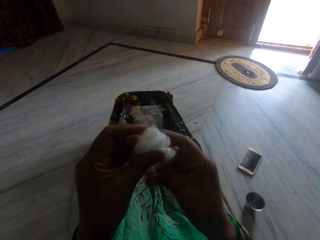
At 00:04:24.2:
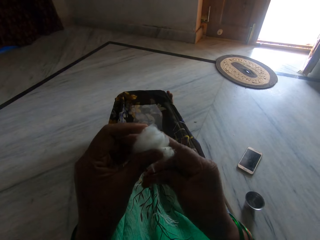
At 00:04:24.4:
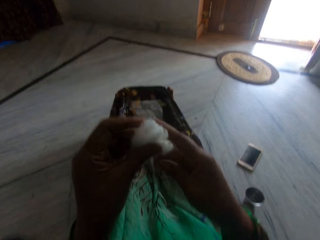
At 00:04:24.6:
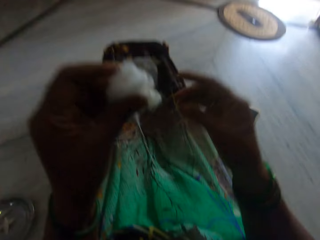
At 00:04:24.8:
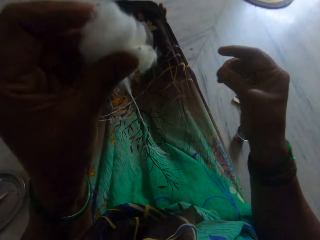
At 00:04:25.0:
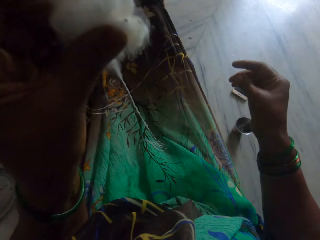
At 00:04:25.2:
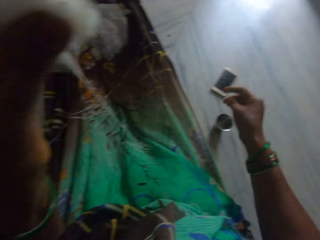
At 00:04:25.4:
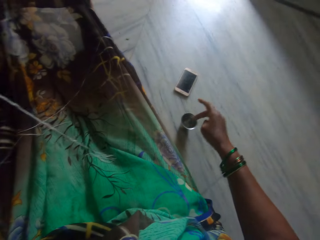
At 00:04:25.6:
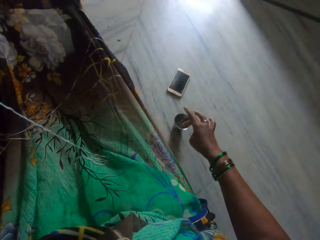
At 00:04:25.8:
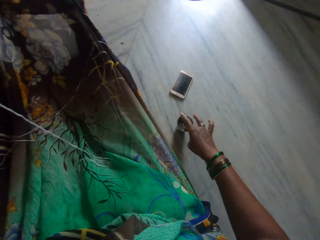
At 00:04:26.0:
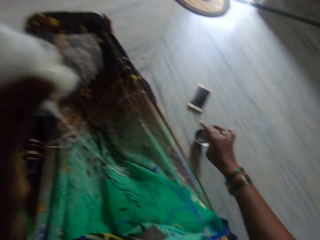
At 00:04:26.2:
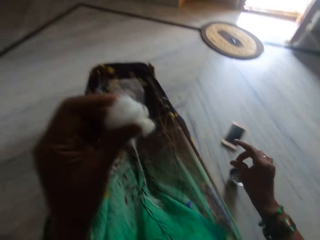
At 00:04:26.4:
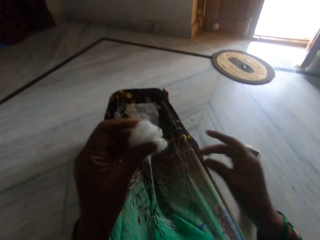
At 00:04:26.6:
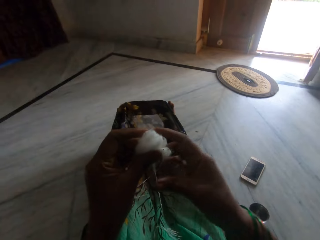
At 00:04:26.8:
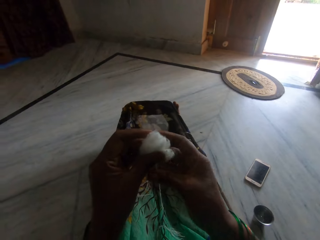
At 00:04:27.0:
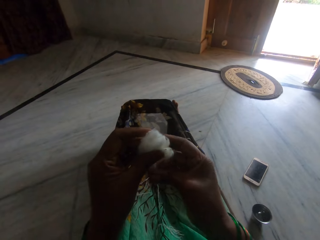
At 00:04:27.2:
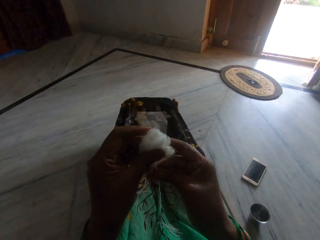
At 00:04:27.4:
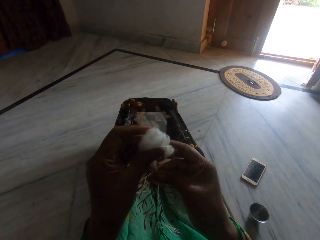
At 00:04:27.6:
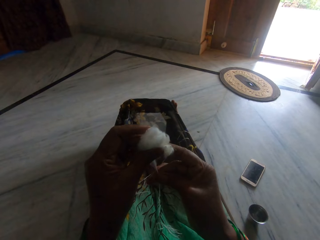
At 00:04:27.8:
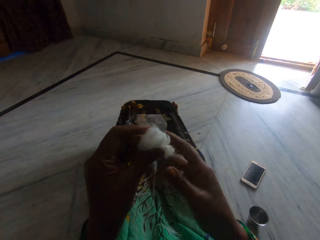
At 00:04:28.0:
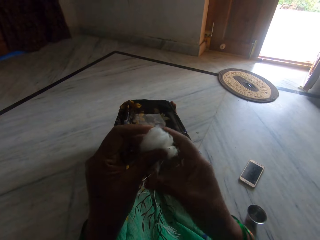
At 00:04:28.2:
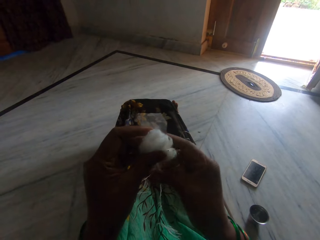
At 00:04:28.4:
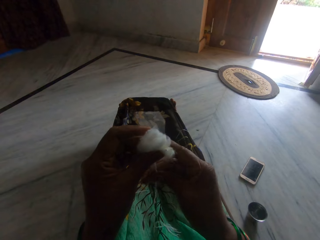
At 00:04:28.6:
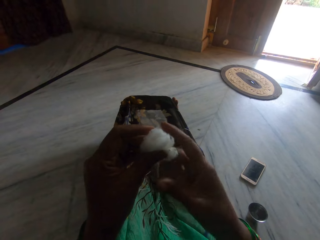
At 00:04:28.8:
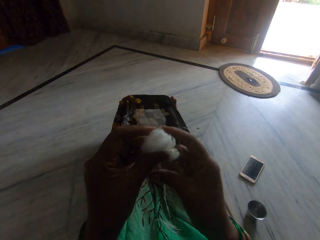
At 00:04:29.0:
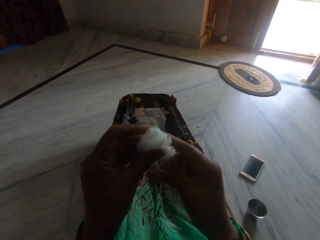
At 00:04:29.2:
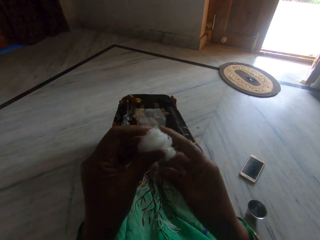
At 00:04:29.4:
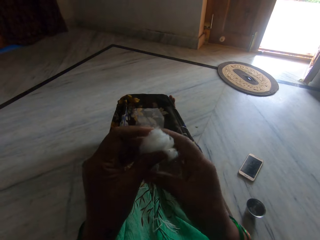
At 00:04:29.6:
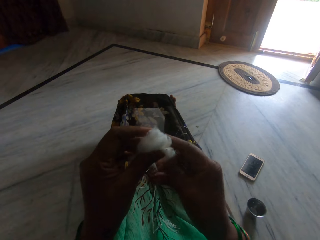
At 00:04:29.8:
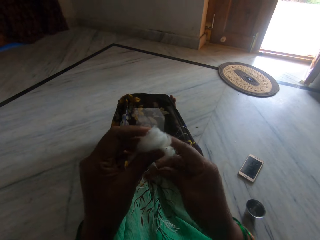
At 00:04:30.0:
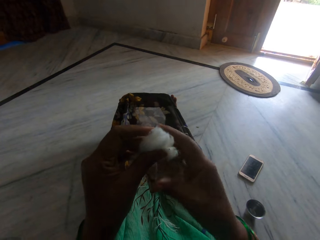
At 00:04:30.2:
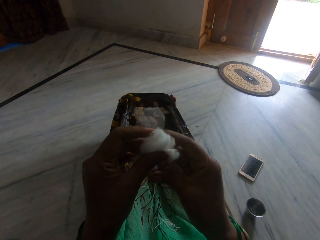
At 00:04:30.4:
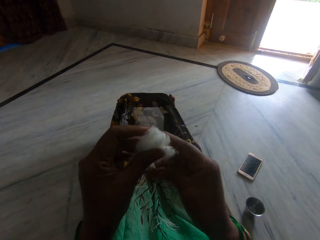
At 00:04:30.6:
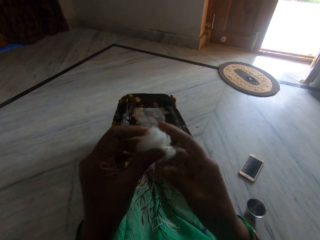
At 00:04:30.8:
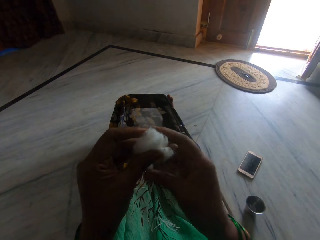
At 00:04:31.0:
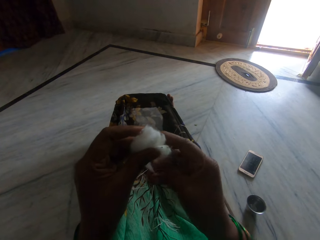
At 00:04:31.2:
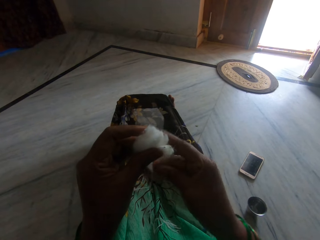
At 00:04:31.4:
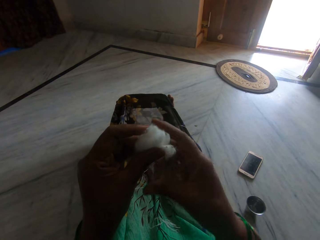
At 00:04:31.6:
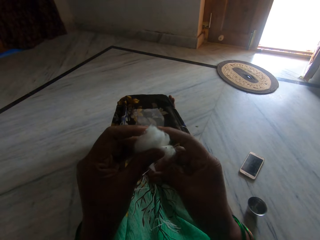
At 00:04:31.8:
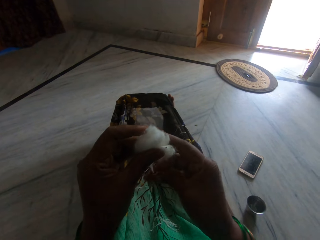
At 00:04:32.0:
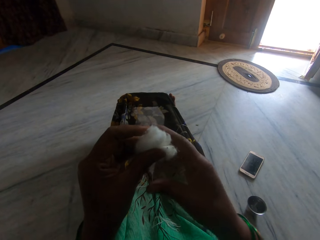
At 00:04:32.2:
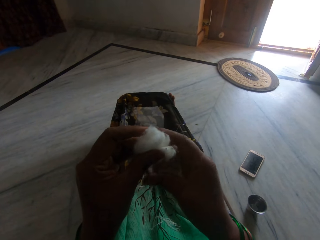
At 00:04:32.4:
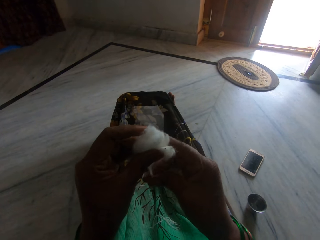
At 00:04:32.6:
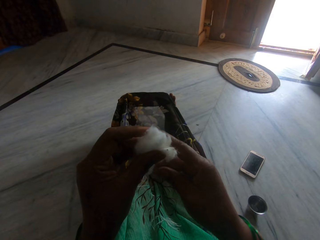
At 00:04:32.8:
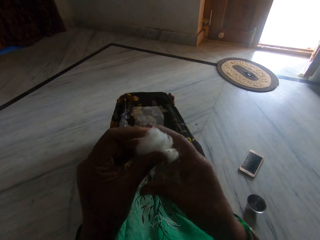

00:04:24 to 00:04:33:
The camera wearer touches the water with her fingers. She dips her hand inside the cup. She makes thread out of cotton fibre.

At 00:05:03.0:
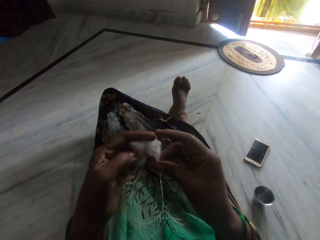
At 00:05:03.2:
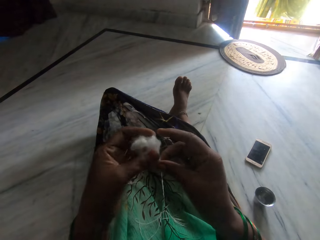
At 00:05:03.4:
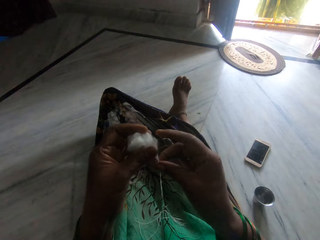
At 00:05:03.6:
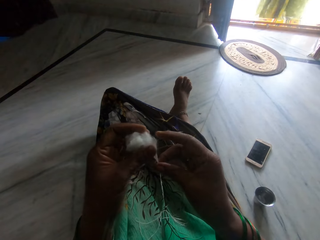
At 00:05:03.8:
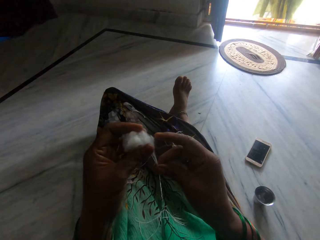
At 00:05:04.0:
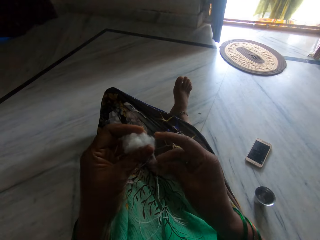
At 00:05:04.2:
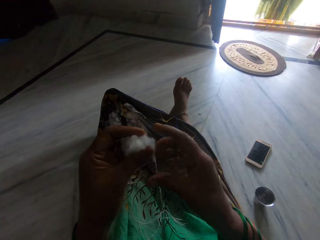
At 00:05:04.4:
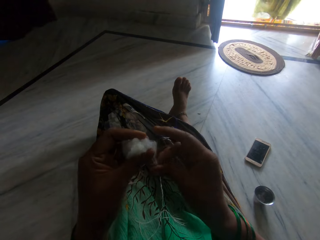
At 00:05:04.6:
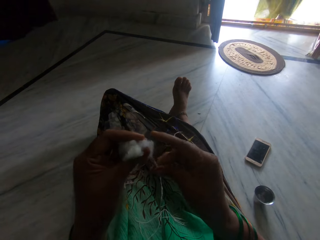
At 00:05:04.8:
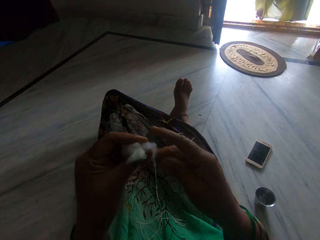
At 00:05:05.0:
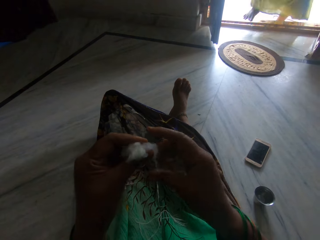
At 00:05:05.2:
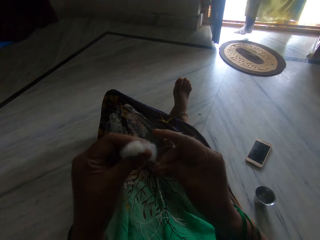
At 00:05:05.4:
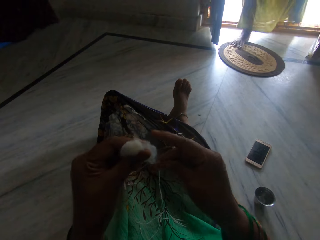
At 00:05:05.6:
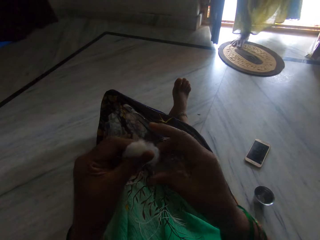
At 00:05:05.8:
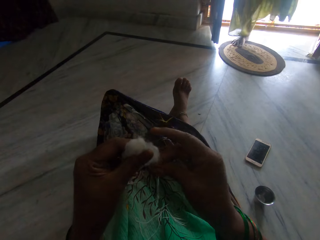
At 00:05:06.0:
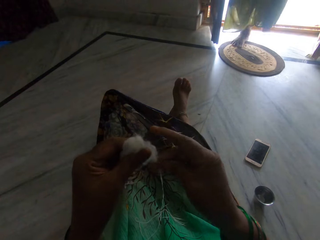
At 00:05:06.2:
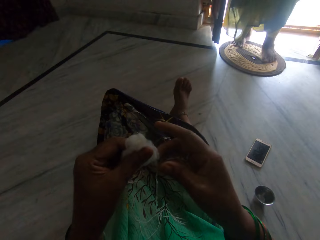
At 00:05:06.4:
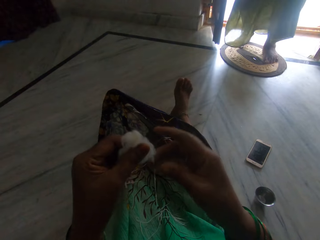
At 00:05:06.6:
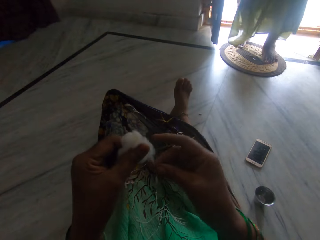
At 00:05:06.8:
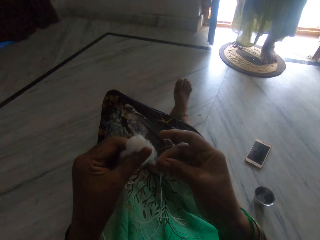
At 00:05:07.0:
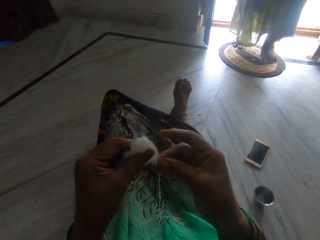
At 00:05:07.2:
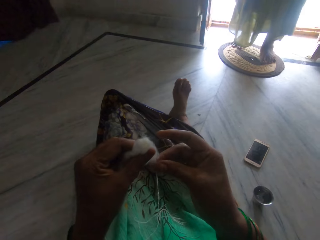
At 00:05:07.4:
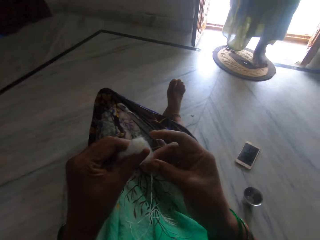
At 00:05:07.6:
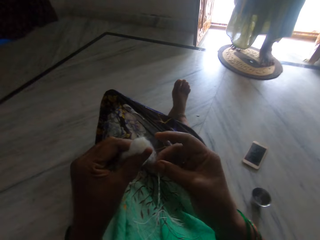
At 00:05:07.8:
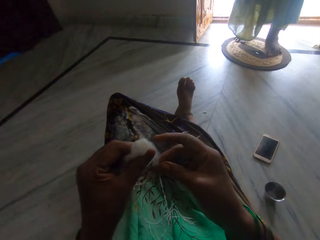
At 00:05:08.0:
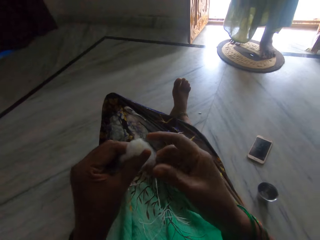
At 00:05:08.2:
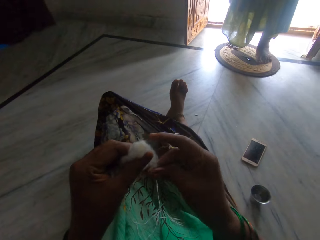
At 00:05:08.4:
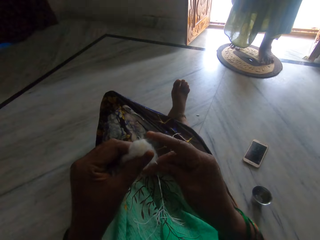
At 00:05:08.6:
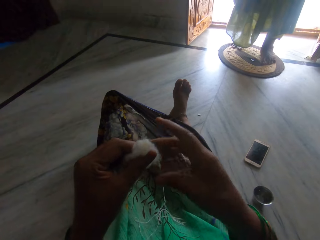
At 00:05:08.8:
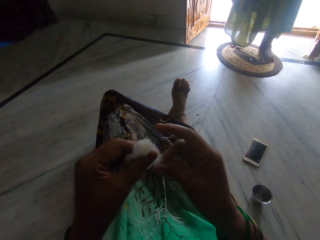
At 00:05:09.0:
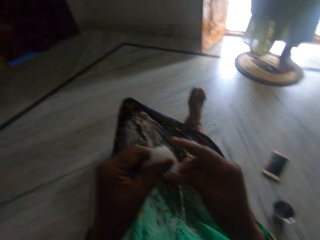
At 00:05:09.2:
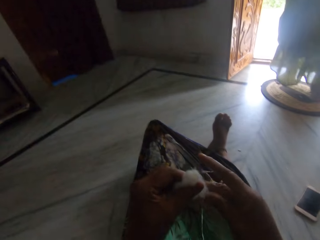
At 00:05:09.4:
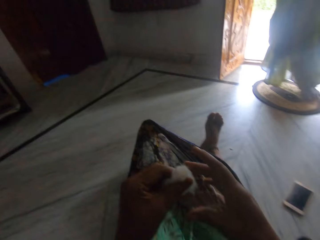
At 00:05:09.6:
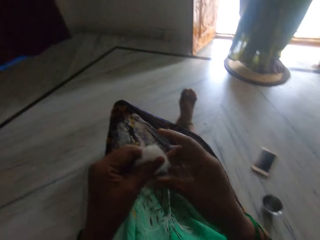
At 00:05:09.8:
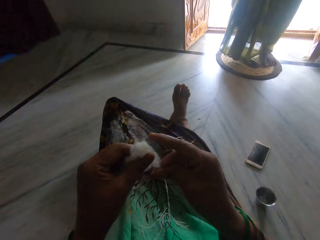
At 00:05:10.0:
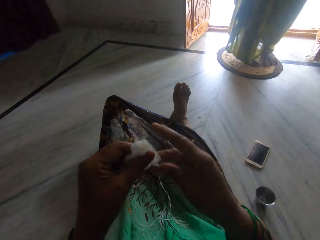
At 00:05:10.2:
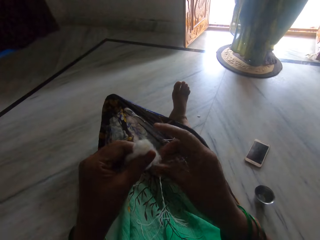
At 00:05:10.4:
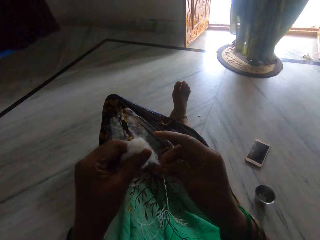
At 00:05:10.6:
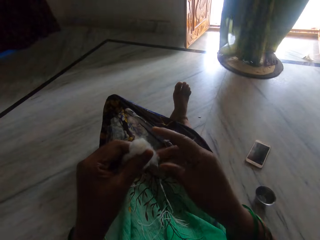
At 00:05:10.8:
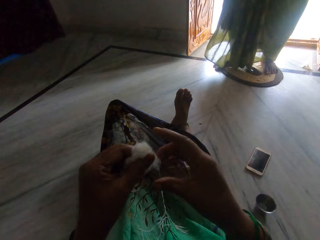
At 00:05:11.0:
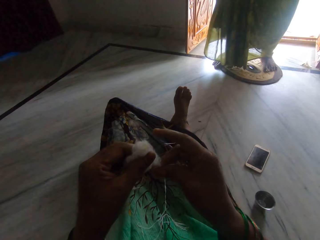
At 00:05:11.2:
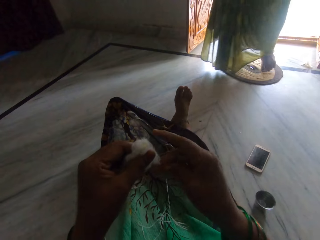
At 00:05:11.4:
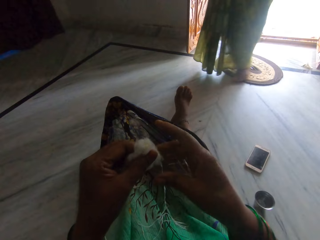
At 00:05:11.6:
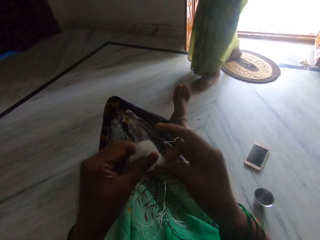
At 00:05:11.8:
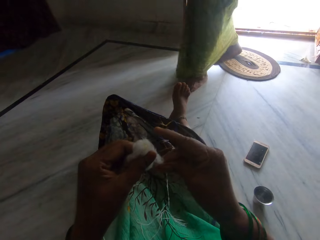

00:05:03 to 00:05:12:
The woman opens the door. She comes in the house. She stands at the door for a while.

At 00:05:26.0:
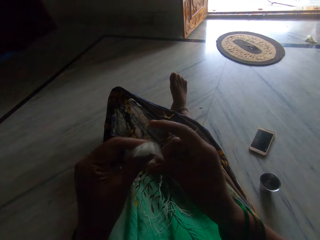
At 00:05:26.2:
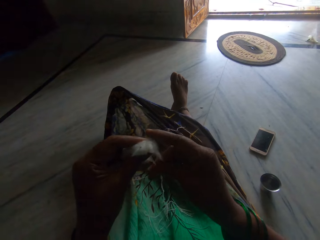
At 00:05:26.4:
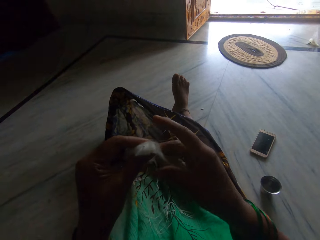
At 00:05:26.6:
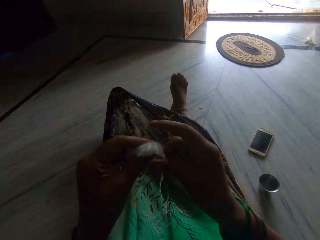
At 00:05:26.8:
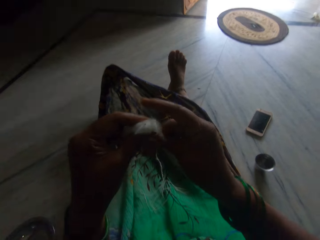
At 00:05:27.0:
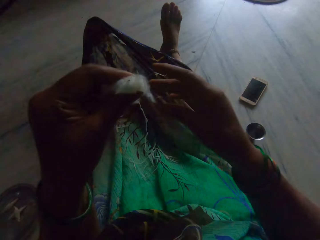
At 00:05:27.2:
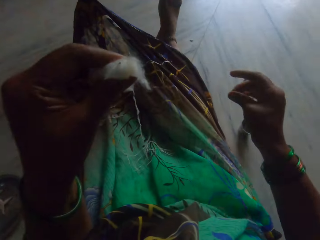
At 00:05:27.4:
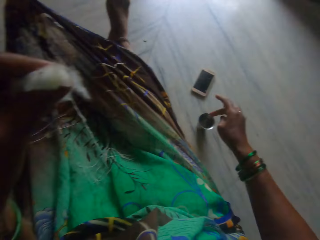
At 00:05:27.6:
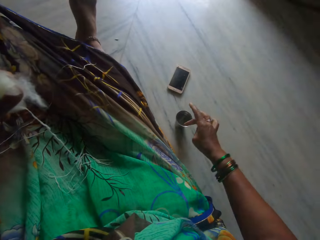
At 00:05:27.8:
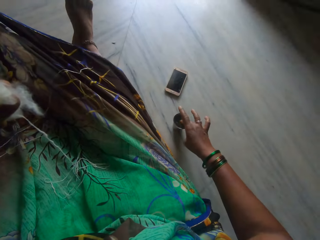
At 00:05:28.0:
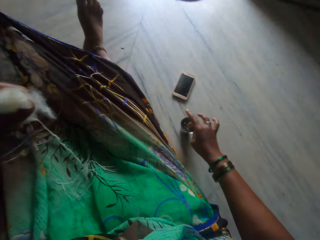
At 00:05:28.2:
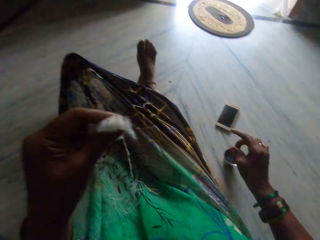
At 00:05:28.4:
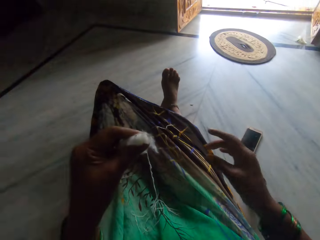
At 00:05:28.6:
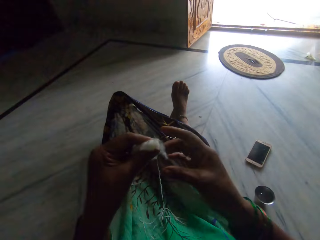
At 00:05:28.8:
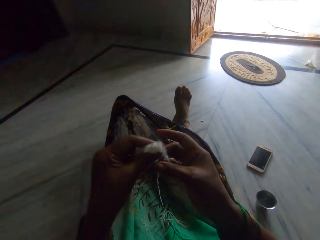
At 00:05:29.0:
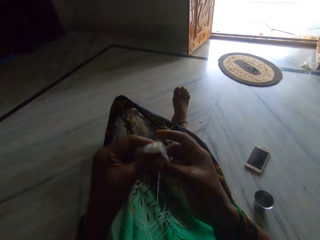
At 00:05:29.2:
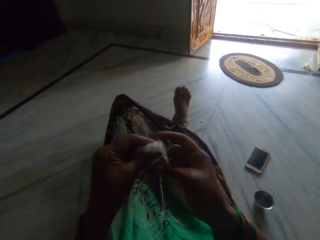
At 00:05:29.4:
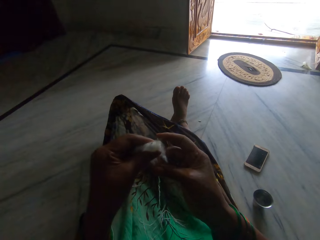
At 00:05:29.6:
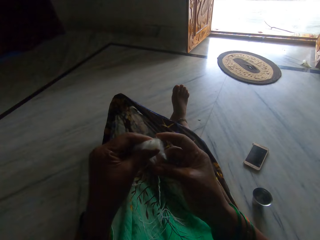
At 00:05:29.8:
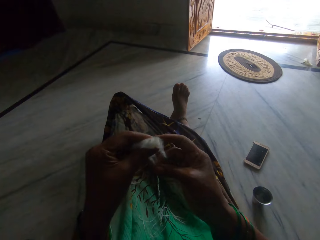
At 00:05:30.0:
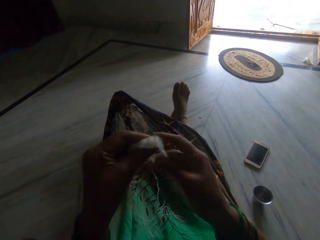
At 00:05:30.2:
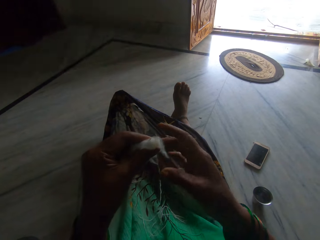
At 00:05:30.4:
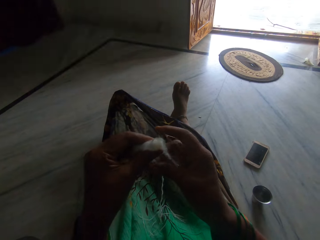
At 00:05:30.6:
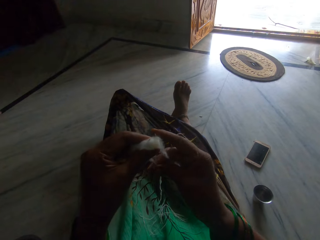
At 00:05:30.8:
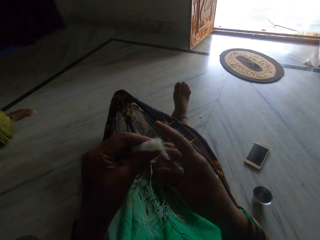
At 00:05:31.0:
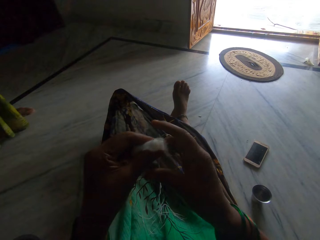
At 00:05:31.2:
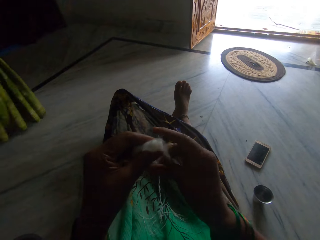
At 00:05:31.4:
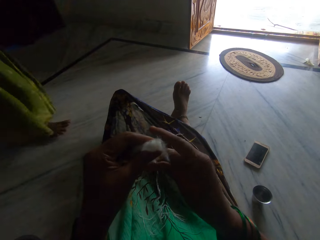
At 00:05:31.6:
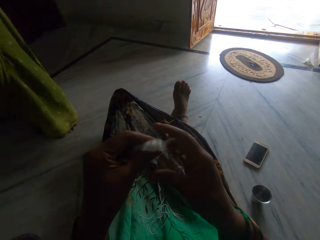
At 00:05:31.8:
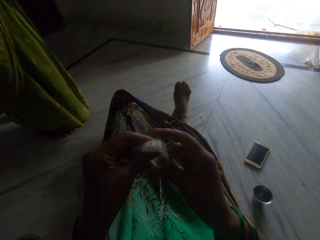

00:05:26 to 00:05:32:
The camera wearer dips a finger in a small steel glass. They make a thread out of the cotton ball.
